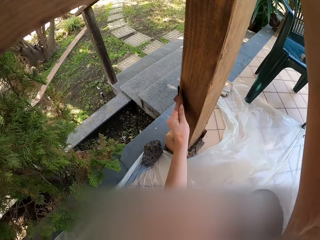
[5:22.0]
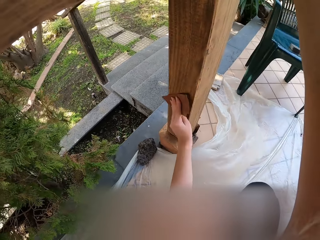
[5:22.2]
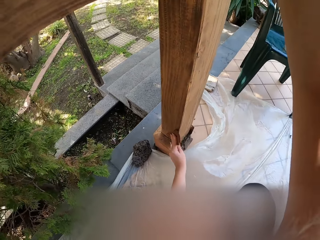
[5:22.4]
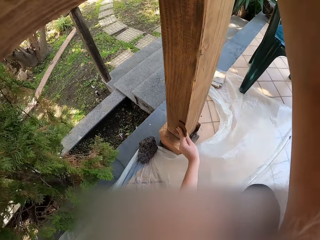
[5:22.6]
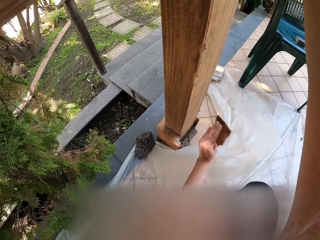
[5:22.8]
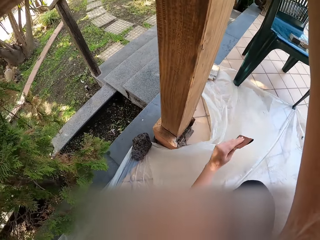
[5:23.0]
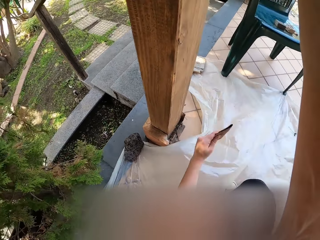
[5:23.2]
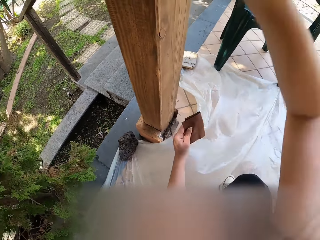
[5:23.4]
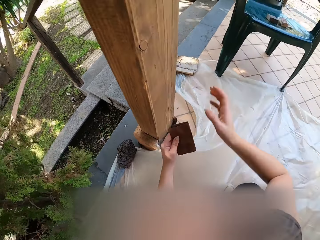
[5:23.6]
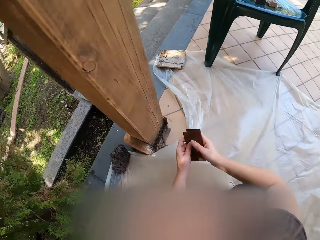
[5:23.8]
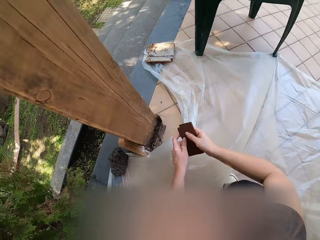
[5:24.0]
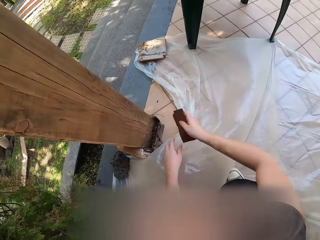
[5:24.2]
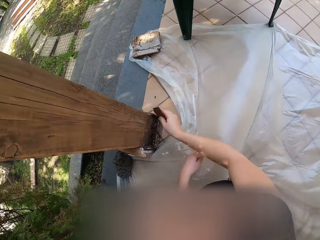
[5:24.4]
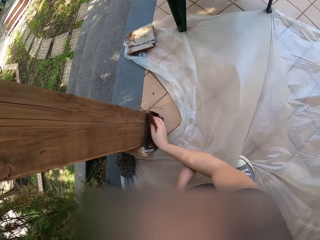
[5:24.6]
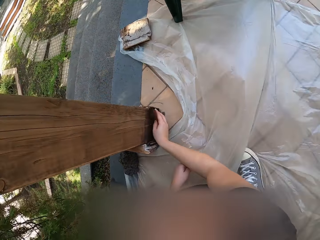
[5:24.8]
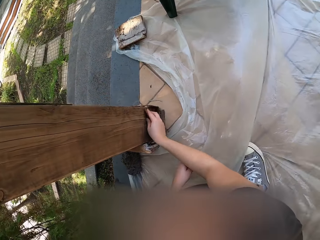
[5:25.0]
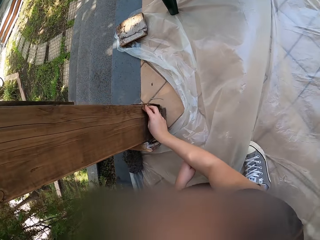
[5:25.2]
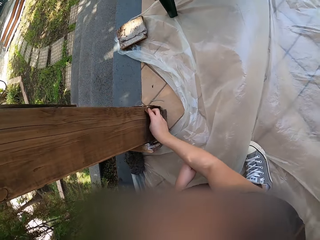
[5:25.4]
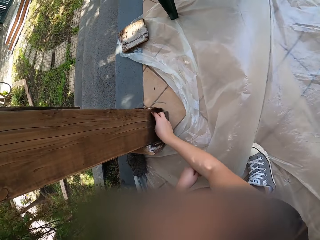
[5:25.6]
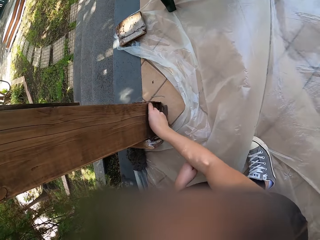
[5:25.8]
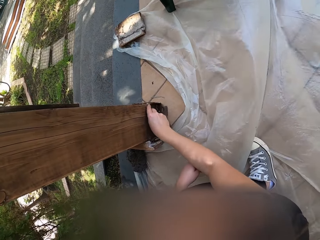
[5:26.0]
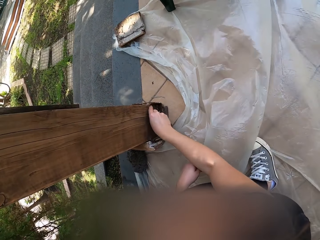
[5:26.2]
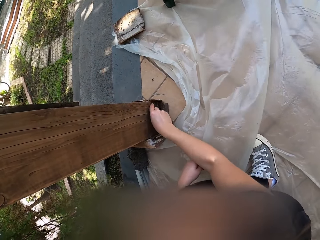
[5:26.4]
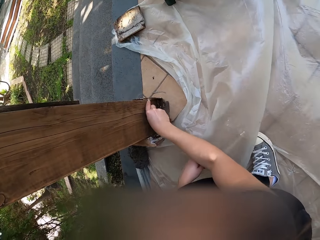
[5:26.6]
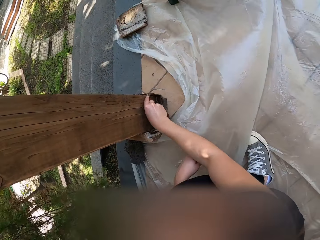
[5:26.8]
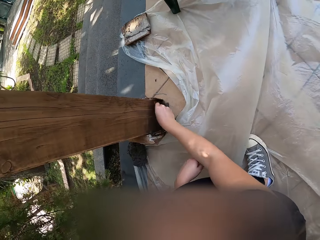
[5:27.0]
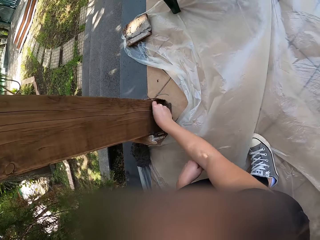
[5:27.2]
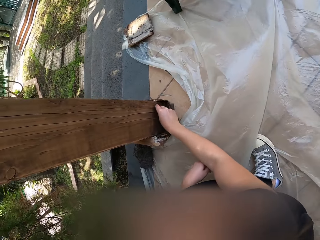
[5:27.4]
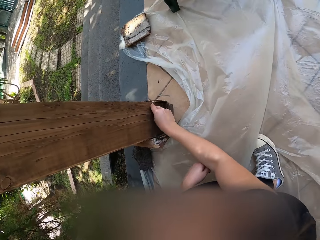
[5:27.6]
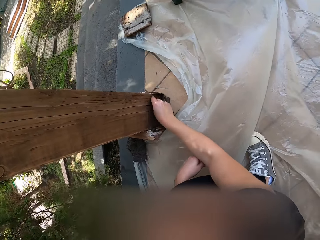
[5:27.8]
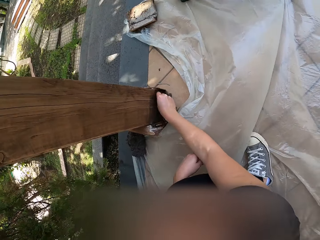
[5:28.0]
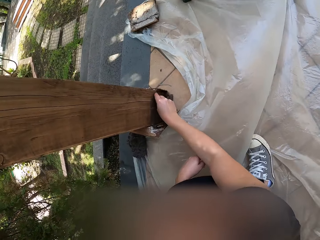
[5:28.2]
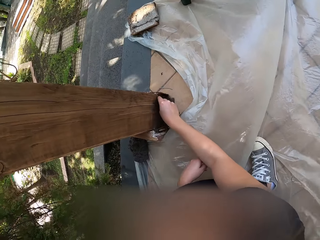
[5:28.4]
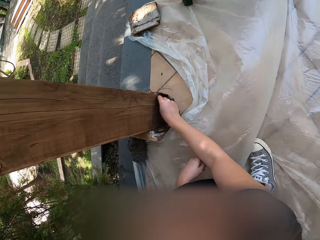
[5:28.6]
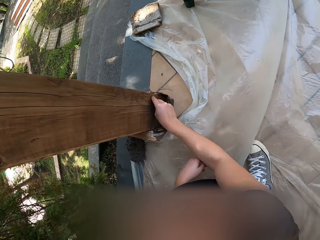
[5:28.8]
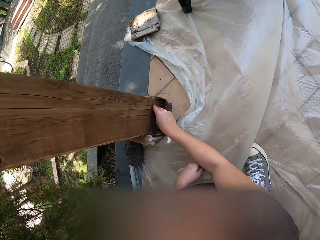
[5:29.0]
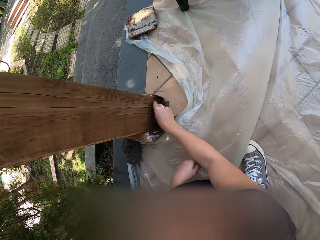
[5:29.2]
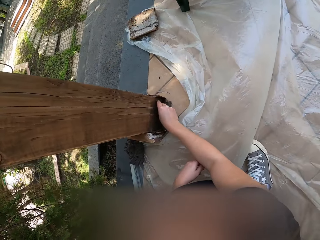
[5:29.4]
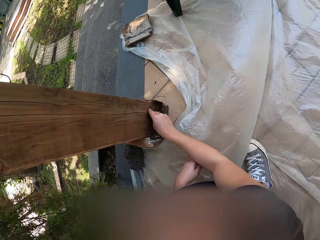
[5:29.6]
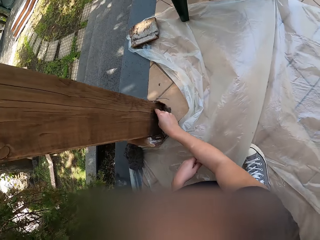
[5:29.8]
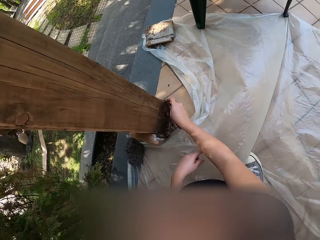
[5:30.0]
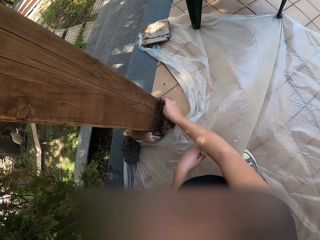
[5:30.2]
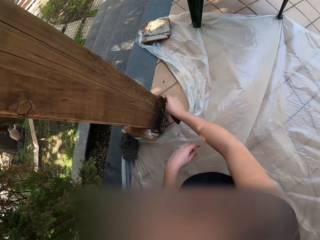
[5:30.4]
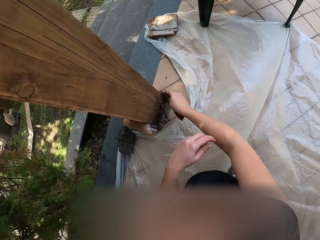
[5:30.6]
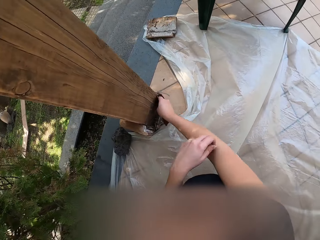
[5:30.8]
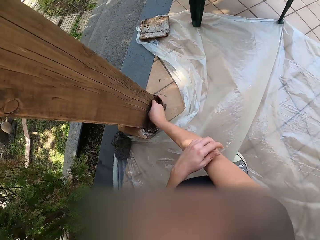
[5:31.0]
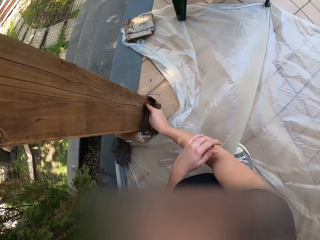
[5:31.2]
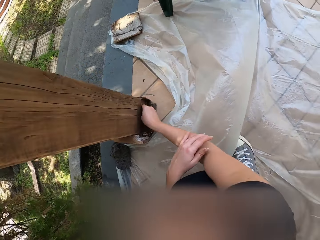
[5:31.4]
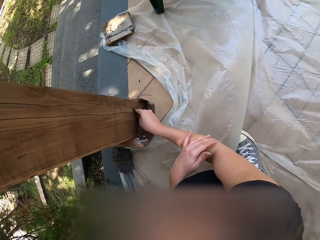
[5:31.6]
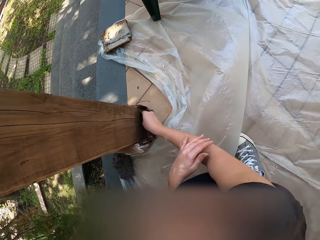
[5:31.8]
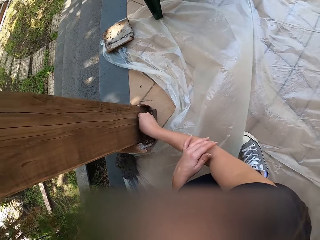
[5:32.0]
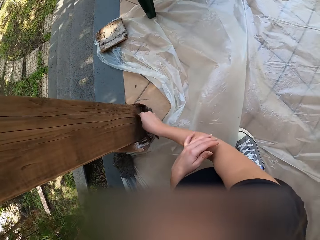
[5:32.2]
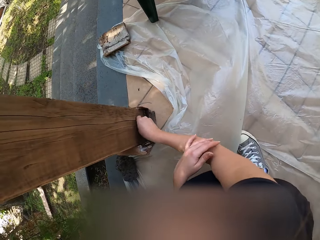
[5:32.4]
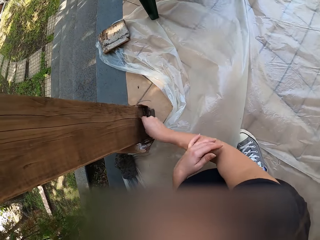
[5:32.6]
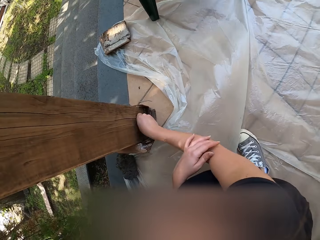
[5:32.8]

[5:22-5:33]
The camera wearer places the sandpaper in her right hand. She smoothens the railing with the sandpaper.

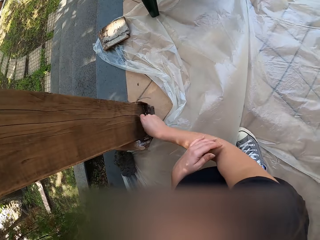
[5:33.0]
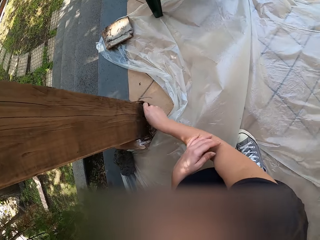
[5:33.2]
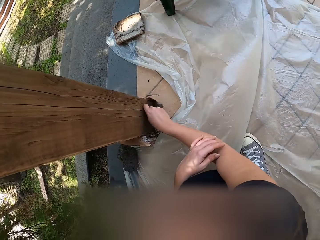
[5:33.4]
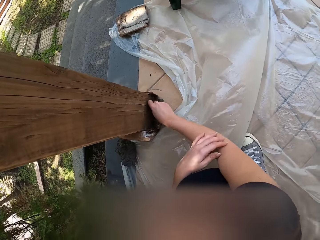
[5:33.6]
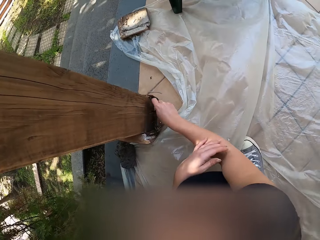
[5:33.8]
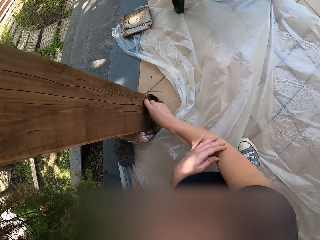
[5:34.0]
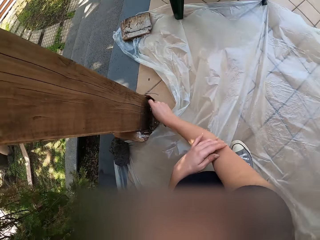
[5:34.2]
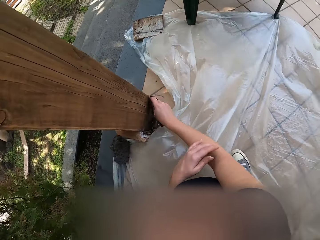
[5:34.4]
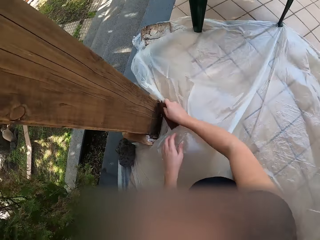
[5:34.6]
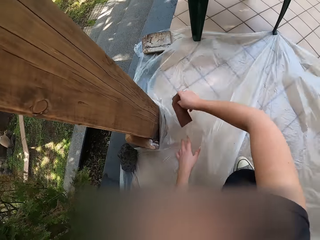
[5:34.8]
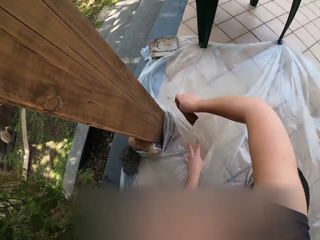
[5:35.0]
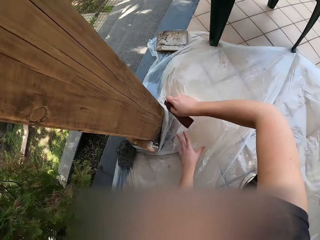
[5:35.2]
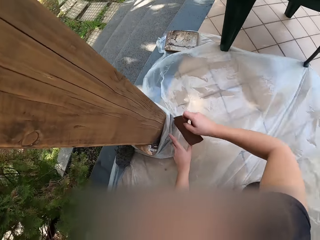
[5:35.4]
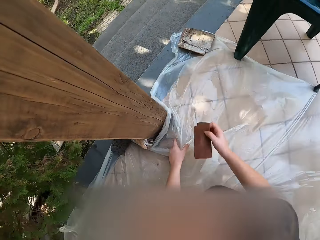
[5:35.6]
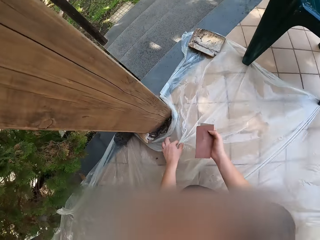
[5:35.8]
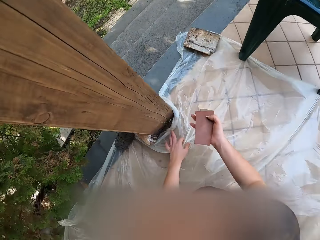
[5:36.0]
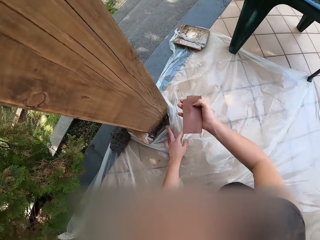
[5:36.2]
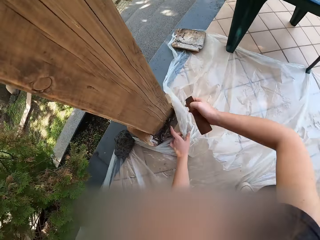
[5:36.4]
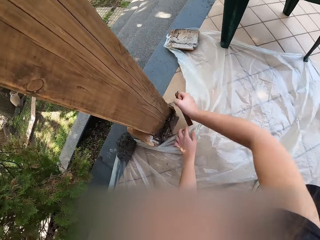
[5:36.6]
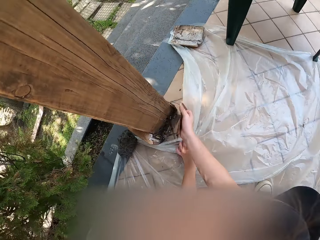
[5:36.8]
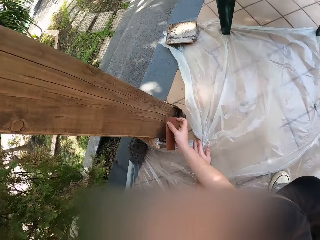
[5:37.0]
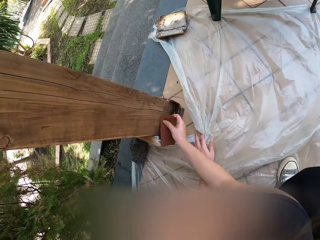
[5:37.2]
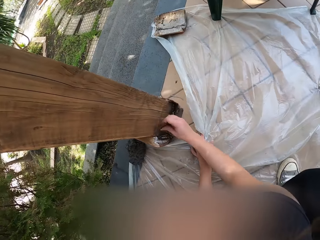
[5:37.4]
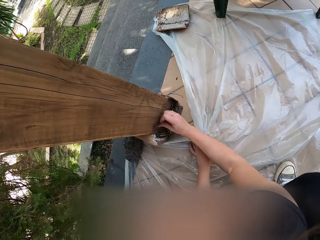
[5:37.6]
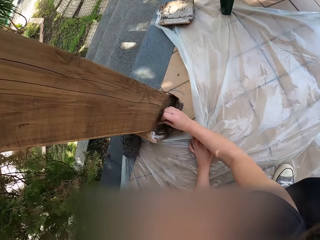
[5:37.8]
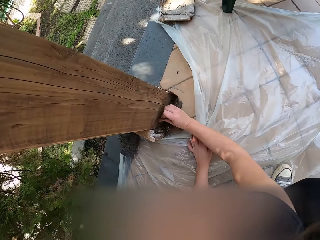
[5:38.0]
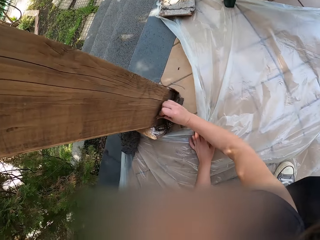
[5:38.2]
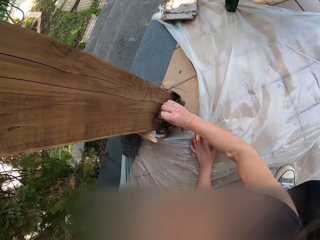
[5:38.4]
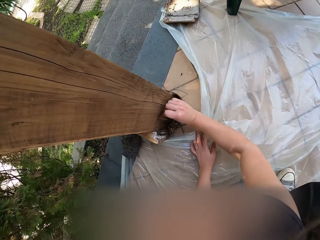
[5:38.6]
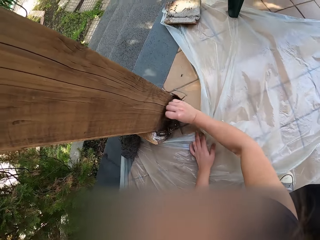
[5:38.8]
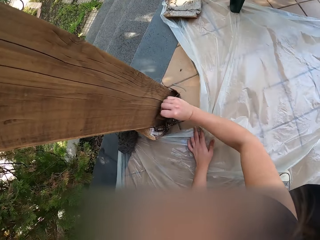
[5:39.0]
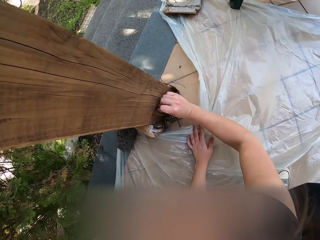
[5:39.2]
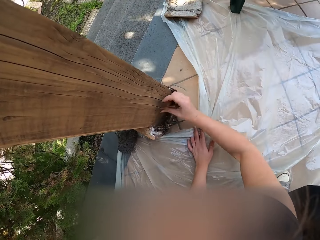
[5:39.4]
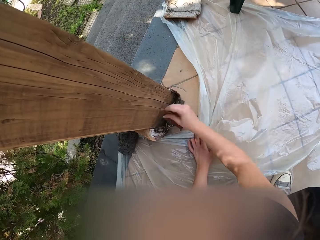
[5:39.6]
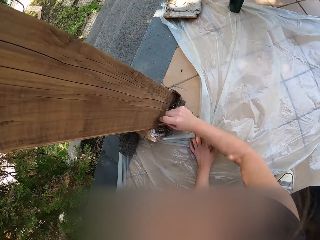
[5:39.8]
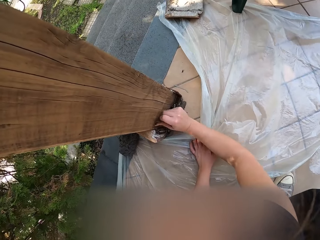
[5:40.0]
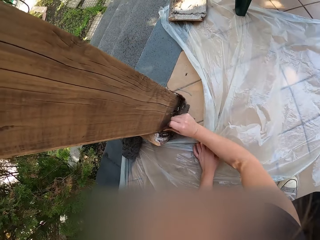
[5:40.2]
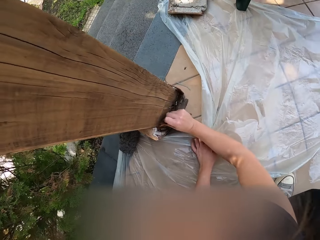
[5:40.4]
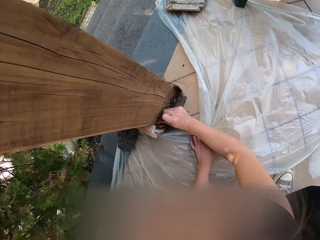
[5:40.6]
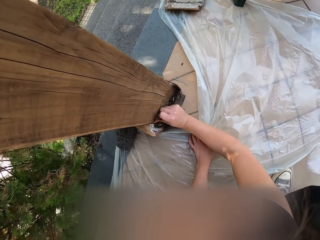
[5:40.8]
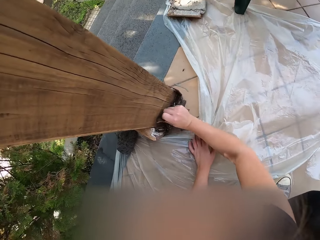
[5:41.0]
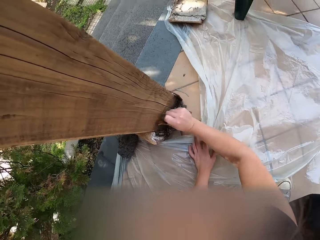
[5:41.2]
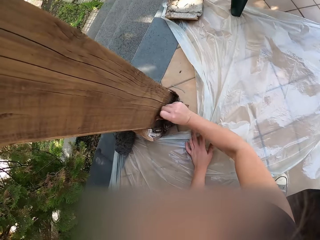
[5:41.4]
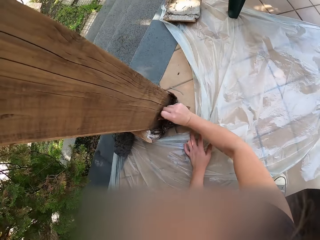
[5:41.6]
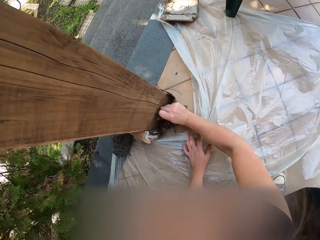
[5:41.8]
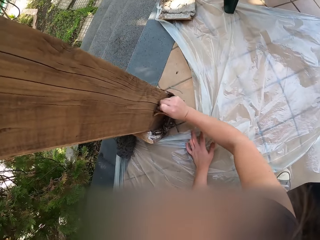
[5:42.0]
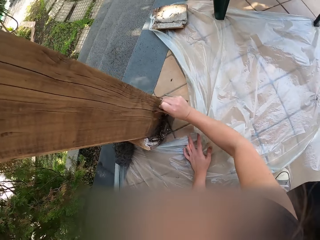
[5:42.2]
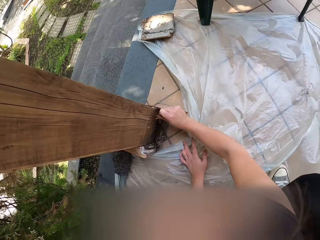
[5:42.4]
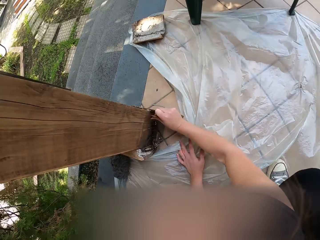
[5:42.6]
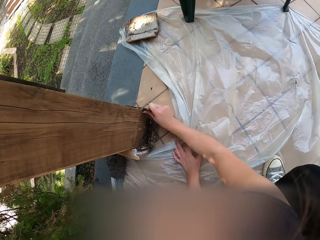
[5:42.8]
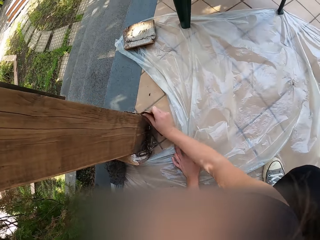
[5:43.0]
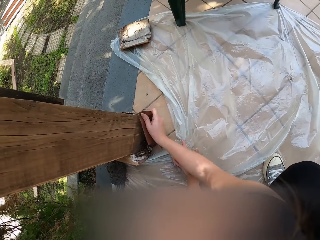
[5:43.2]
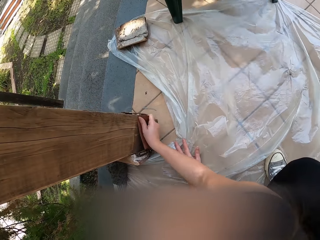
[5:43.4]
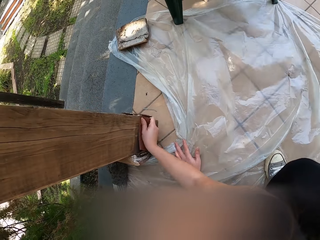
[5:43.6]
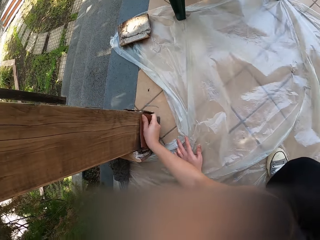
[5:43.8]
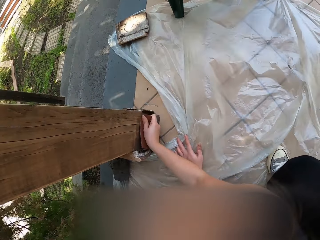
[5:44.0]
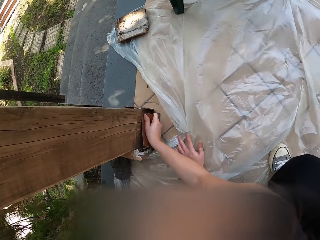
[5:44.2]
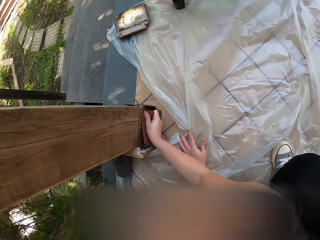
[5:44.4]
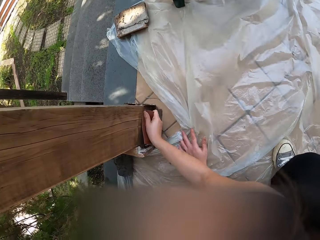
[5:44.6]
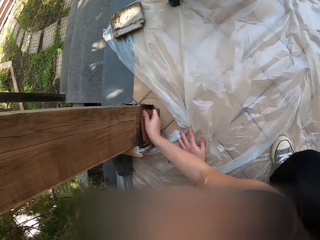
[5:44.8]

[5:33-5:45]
The camera wearer moves the paper away from the railing. They touch the paper. They smoothen the railing with the sandpaper.
